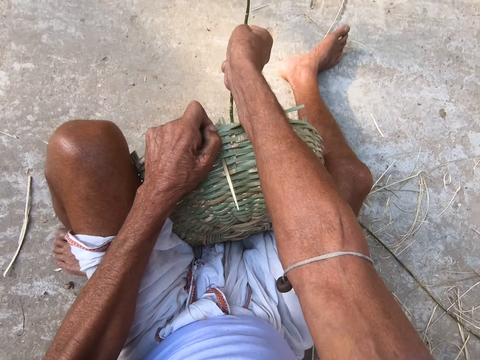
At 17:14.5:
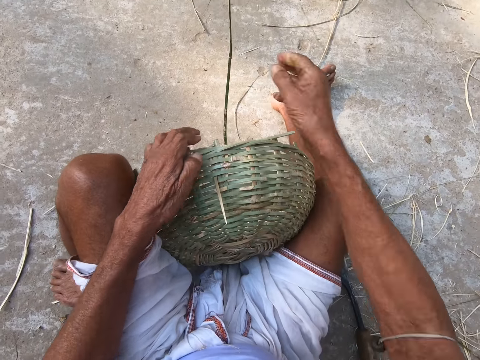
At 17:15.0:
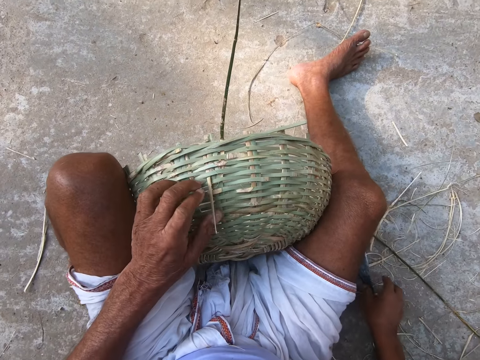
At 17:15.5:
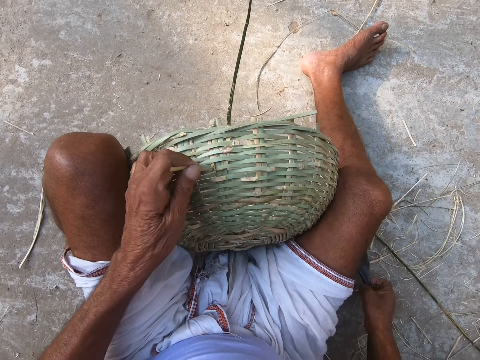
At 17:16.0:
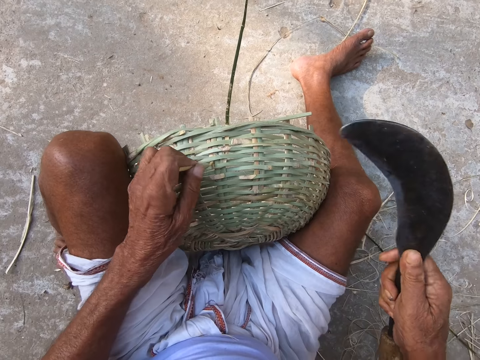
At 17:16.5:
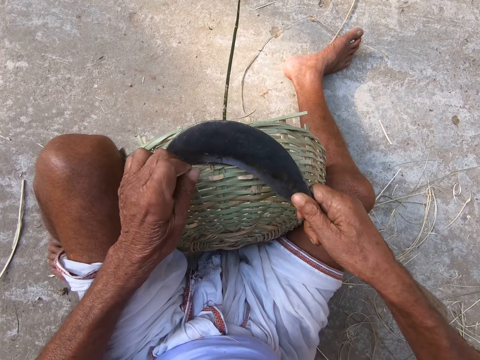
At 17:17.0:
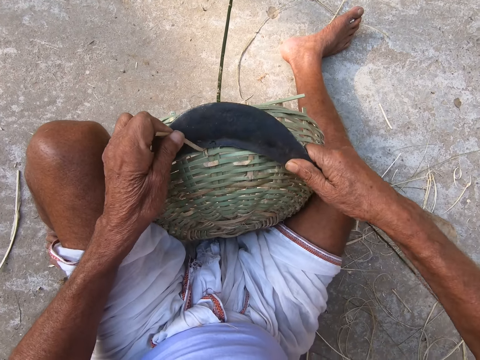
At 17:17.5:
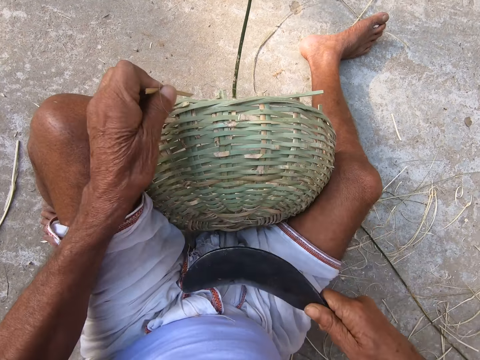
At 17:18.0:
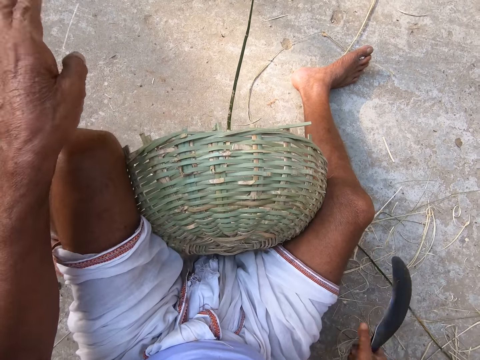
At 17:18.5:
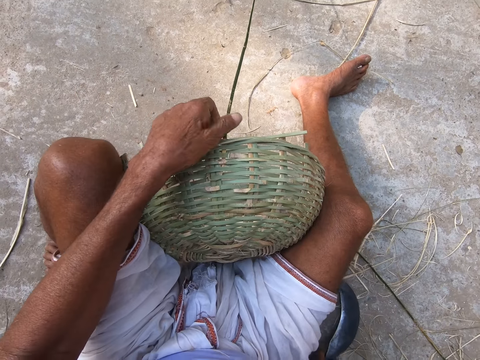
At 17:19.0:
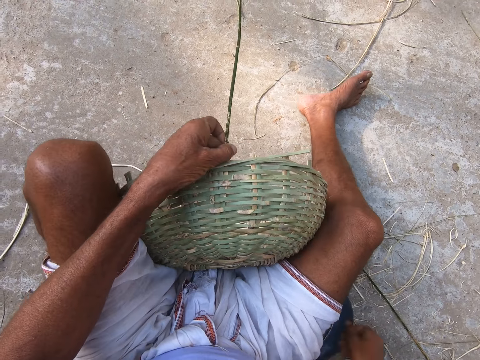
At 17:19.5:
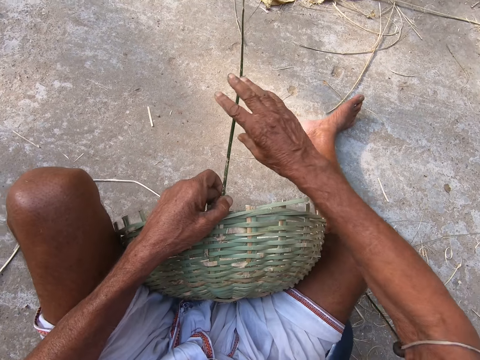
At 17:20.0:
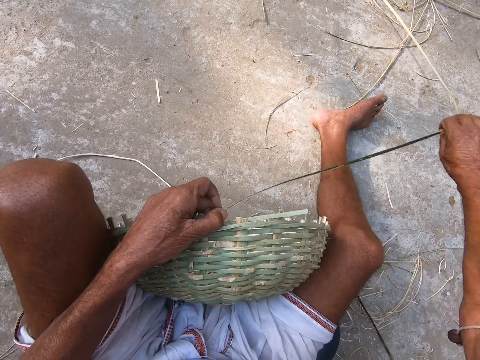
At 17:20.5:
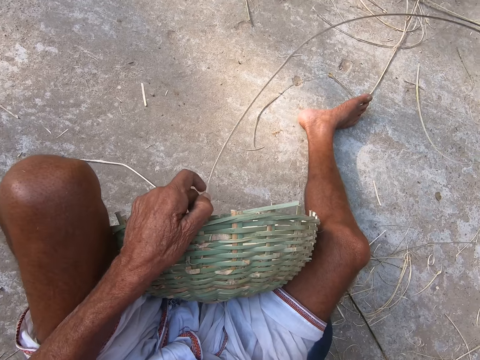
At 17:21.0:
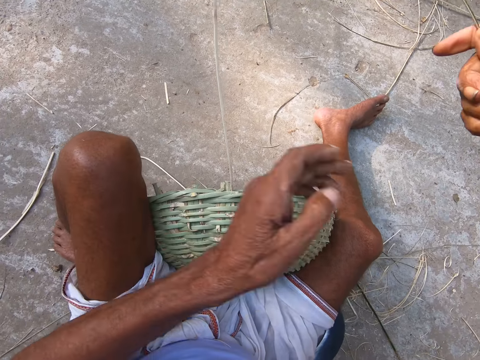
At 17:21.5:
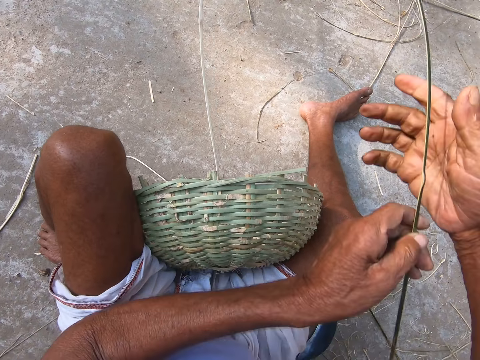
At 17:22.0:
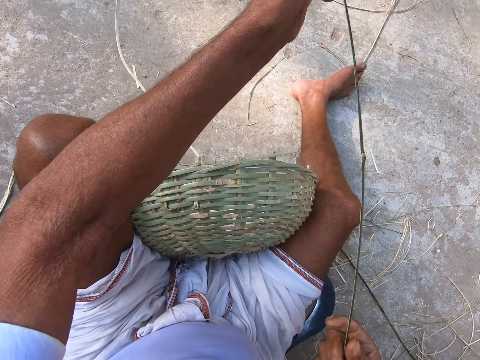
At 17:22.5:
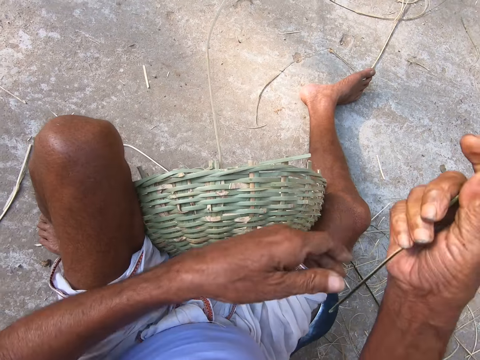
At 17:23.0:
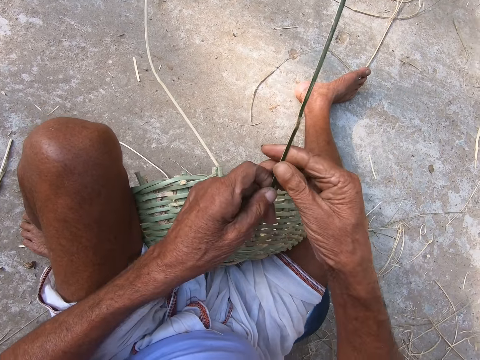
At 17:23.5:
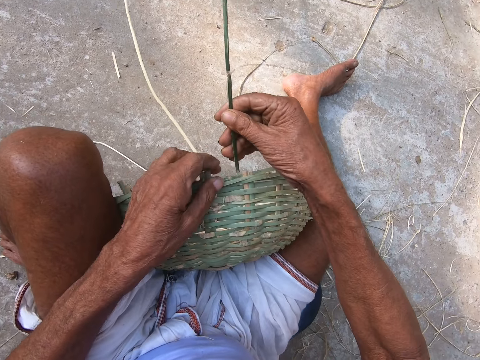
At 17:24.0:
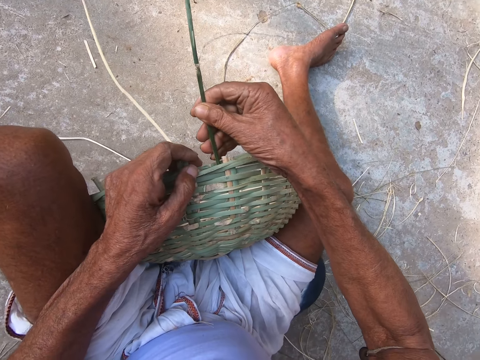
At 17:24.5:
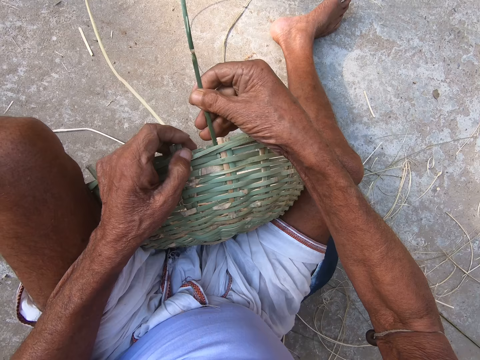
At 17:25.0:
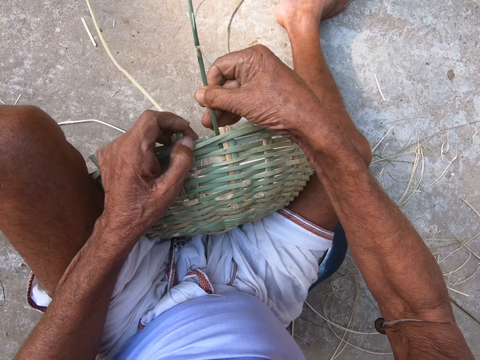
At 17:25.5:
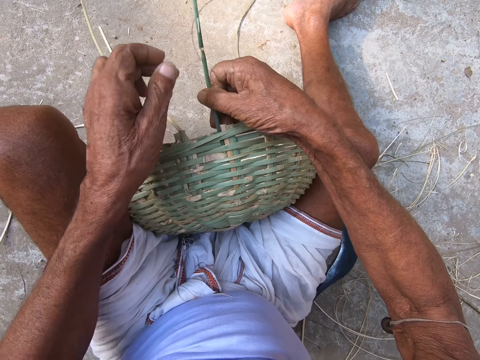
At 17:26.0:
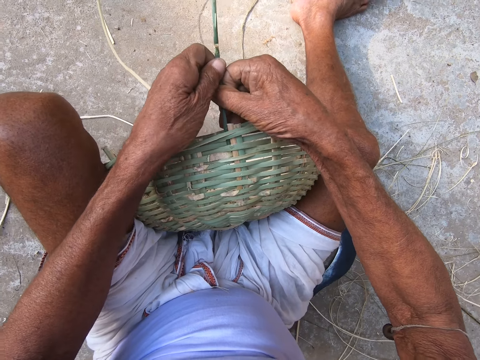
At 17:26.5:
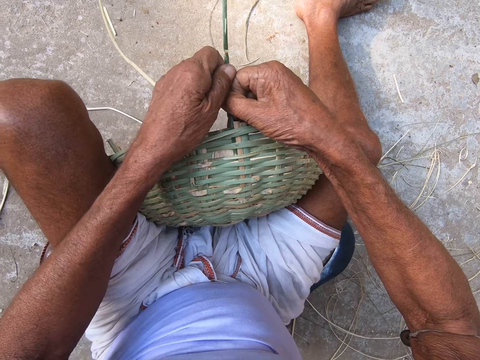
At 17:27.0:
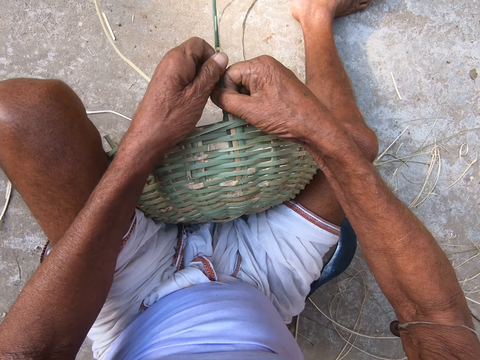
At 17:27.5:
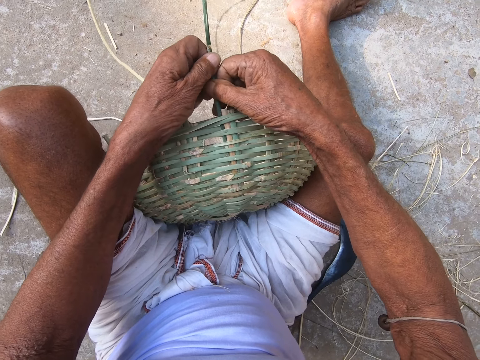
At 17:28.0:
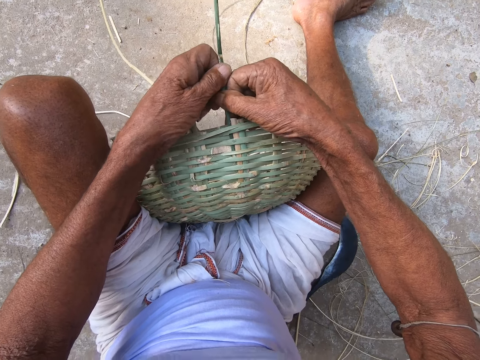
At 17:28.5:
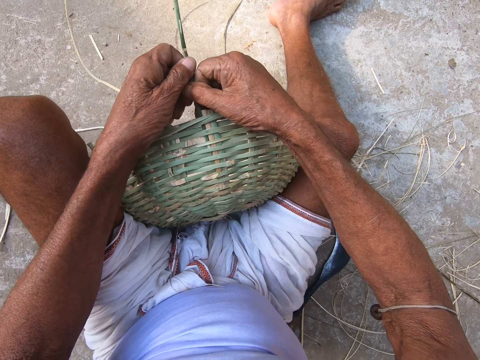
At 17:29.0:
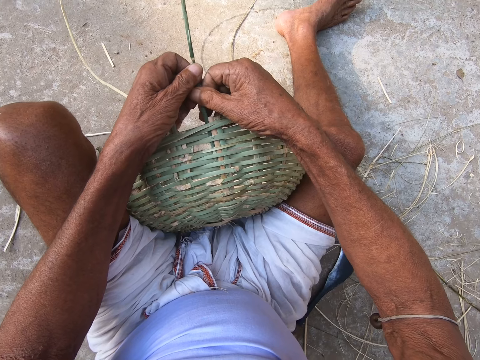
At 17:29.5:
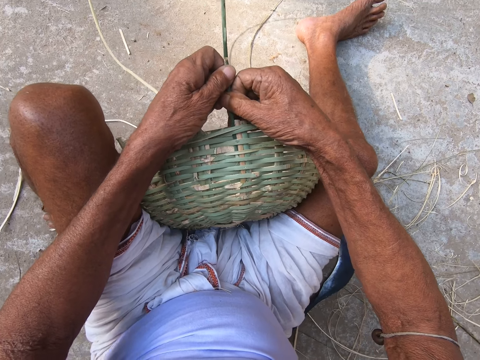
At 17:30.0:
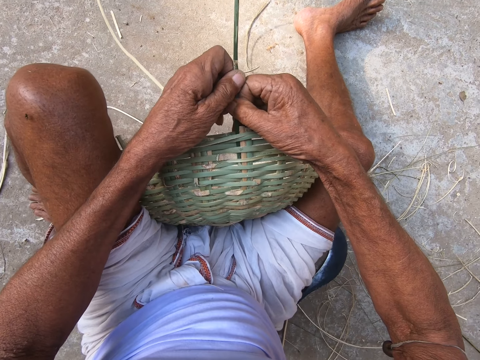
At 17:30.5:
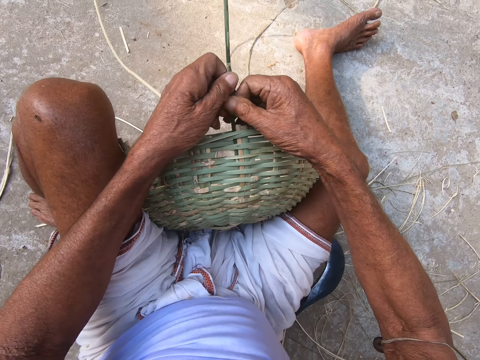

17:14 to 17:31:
The camera wearer picks up the hook knife from the ground with his right hand. He holds a bamboo strand with his left hand. He cuts off the bamboo strand with the hook knife in his right hand. He throws the bamboo strand on the ground with his left hand. He drops the hook knife on the ground with his right hand. He holds the bamboo strand with both hands. He holds the basket with his left hand. He inserts the bamboo strand in the basket with his right hand. He weaves the basket with both hands.

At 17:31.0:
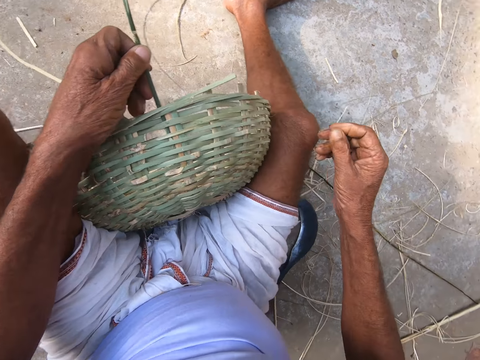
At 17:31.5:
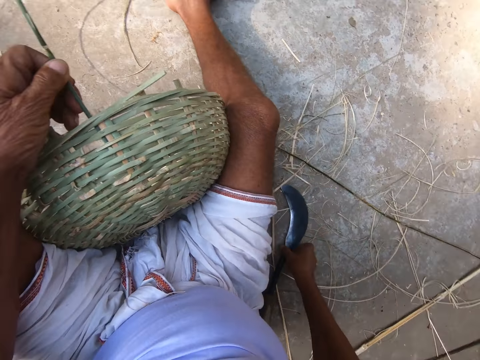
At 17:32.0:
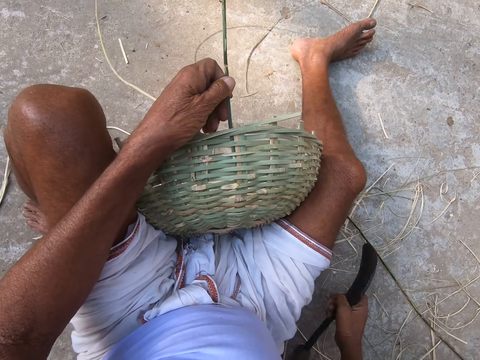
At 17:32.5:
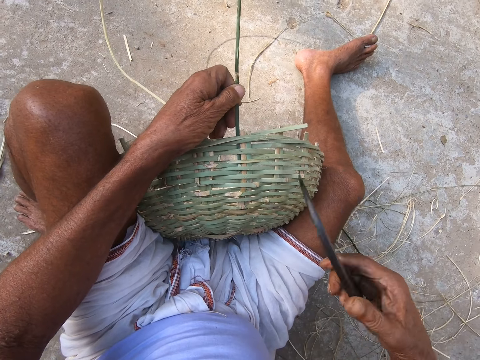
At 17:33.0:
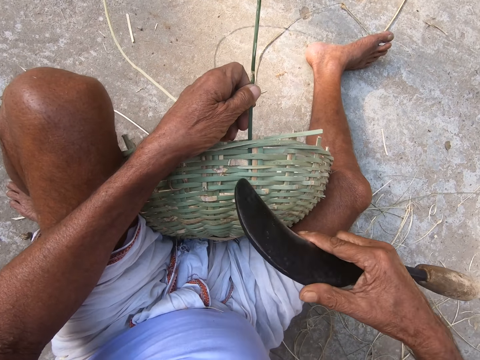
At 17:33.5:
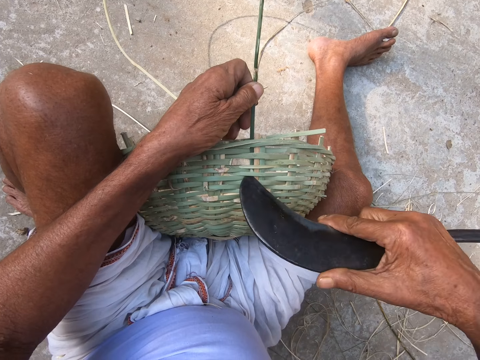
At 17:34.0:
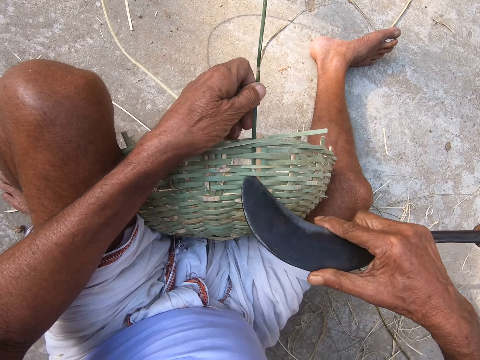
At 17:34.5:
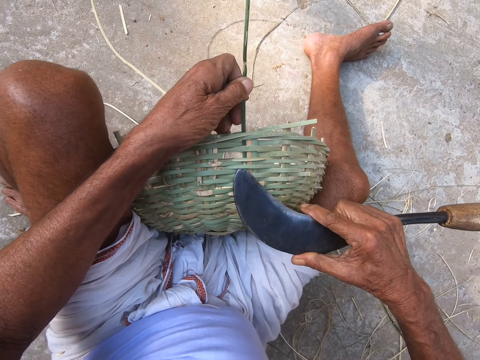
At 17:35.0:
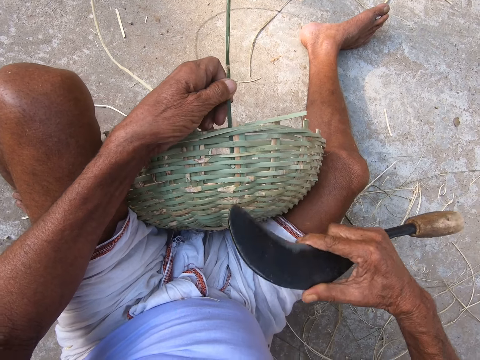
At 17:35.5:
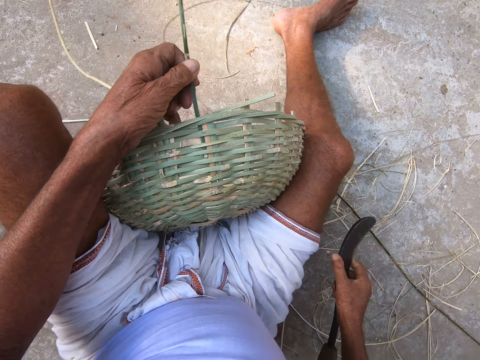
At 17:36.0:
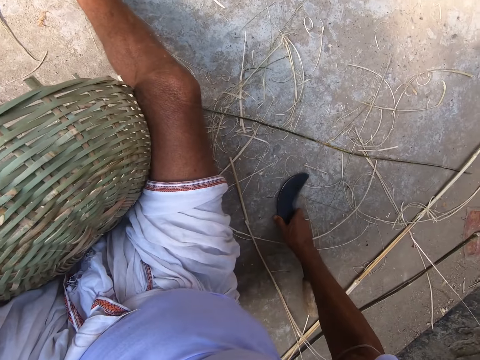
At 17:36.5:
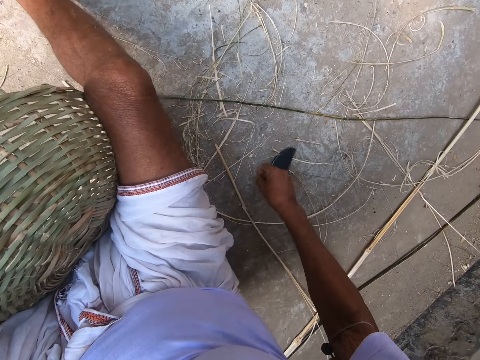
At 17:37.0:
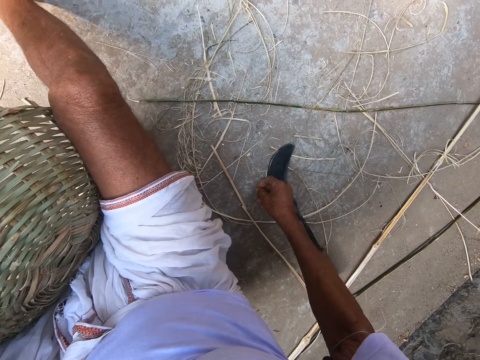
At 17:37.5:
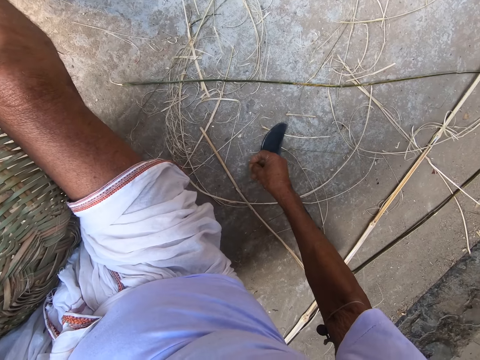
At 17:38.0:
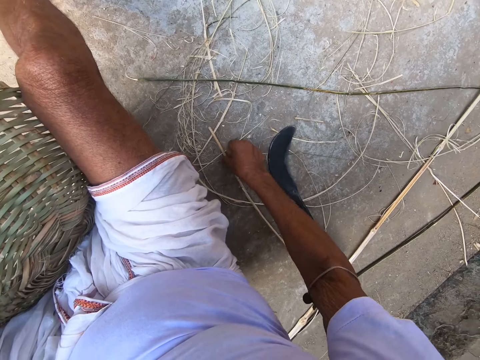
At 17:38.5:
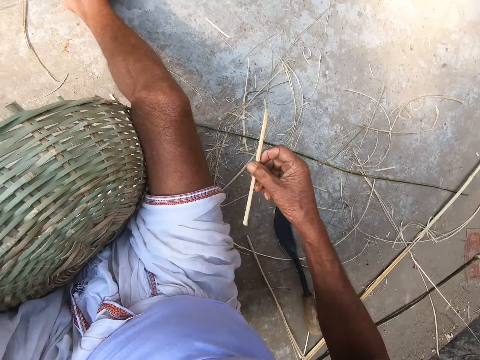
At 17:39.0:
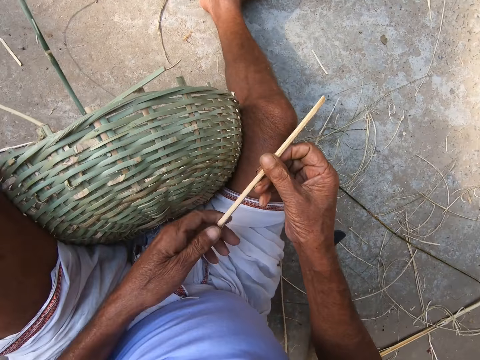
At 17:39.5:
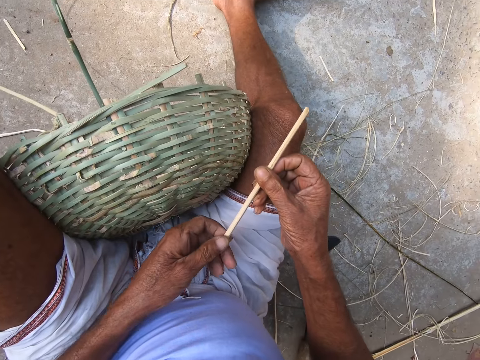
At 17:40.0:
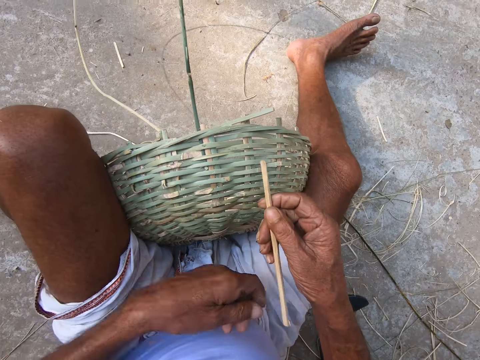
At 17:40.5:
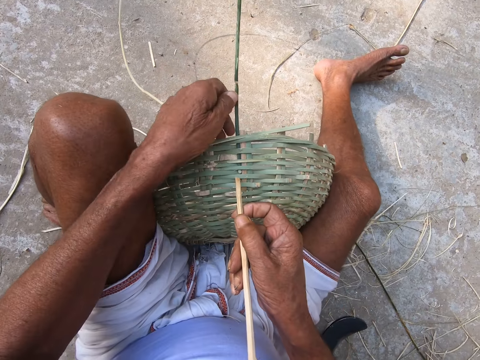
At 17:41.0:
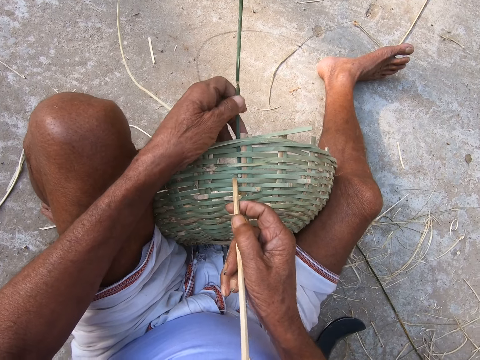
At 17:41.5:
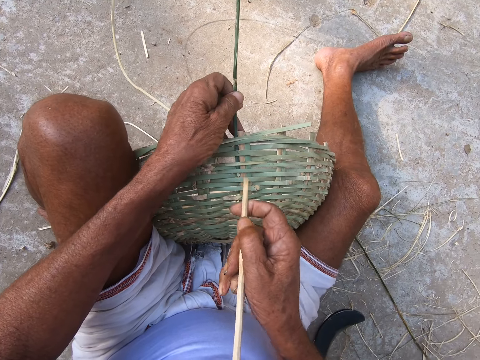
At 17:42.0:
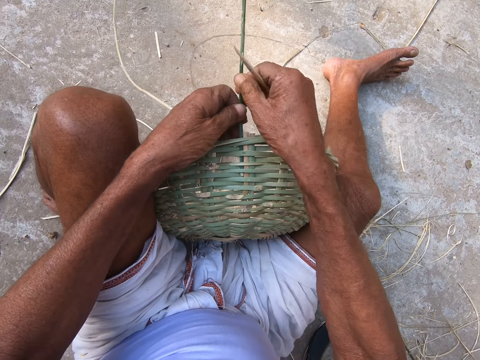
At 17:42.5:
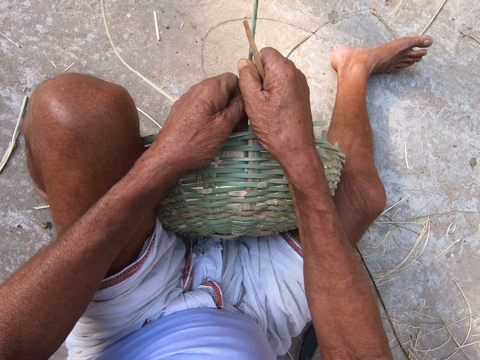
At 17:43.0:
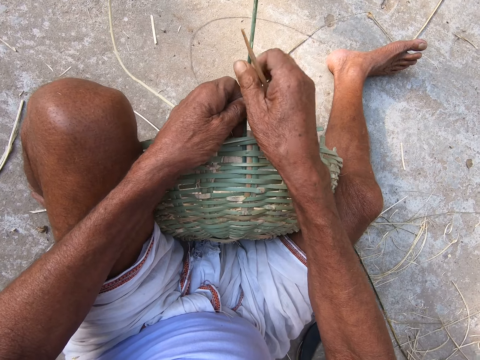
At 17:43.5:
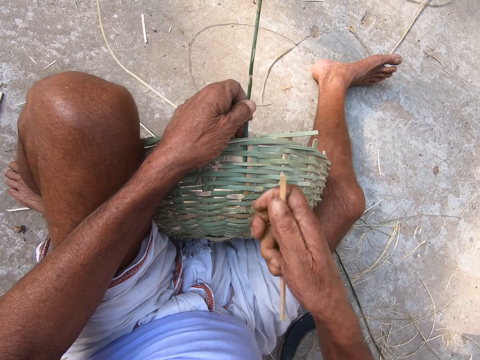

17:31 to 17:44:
The camera wearer picks up the hook knife from the ground with his right hand. He makes a hole in the basket with the hook knife in his right hand. He drops the knife on the ground with his right hand. He picks up the stick from the ground with his right hand. He pushes the stick into the basket with his right hand.
